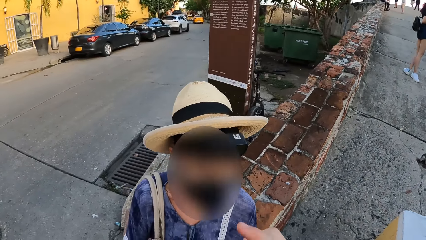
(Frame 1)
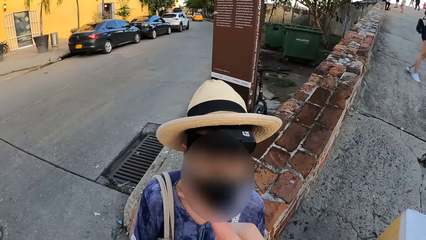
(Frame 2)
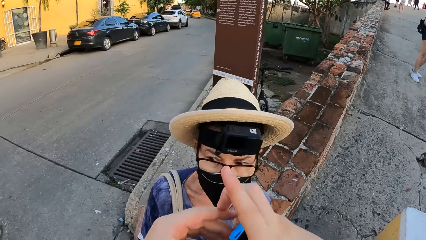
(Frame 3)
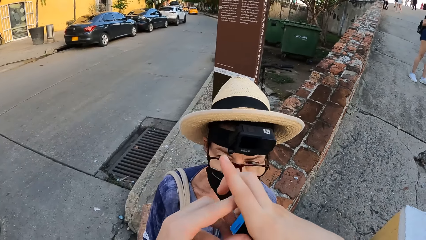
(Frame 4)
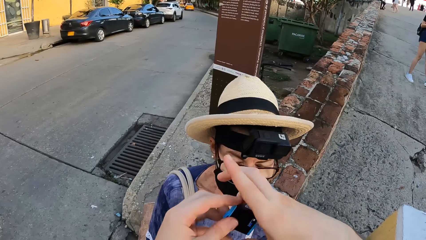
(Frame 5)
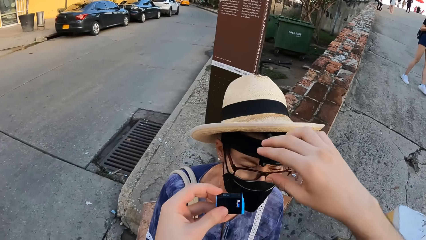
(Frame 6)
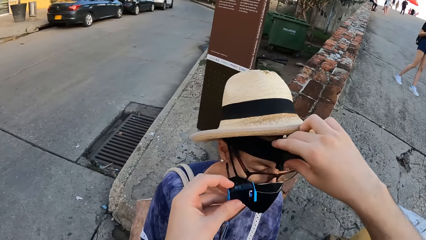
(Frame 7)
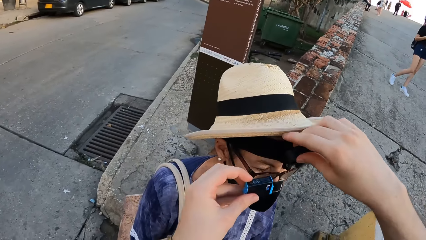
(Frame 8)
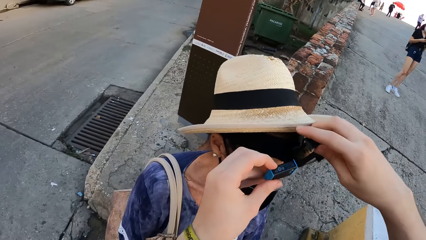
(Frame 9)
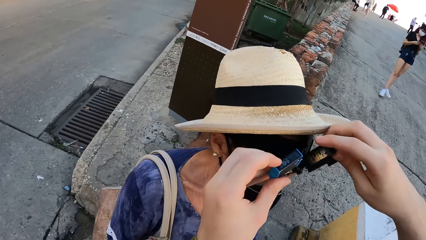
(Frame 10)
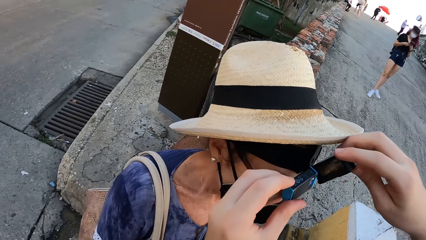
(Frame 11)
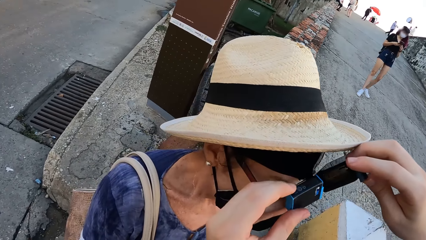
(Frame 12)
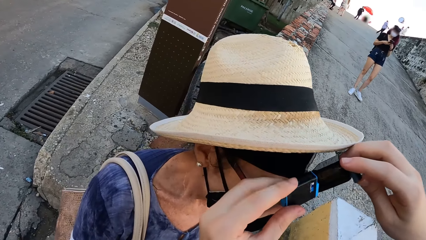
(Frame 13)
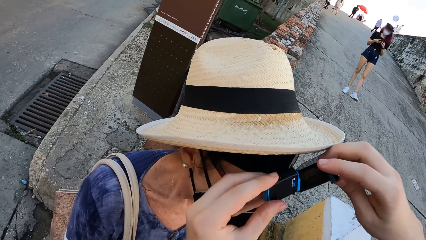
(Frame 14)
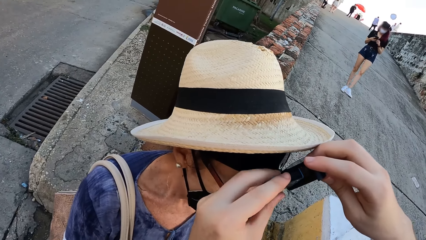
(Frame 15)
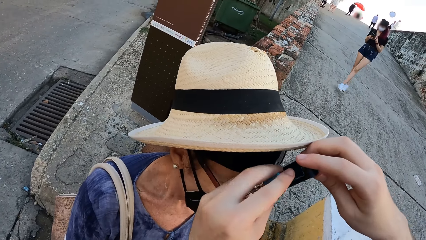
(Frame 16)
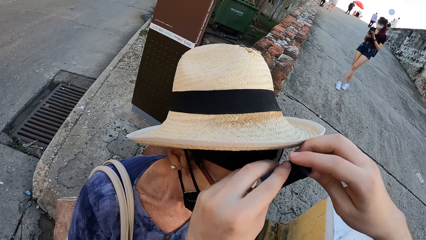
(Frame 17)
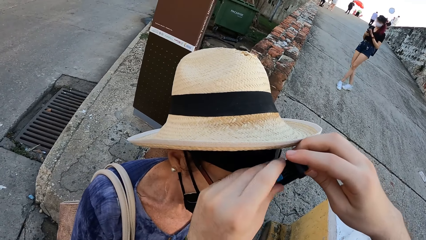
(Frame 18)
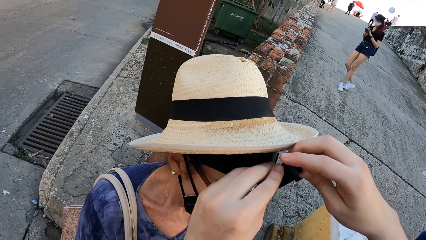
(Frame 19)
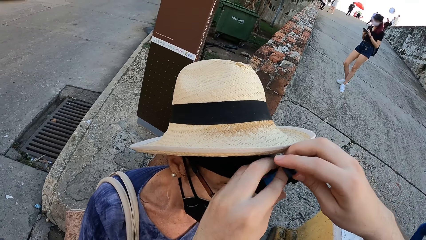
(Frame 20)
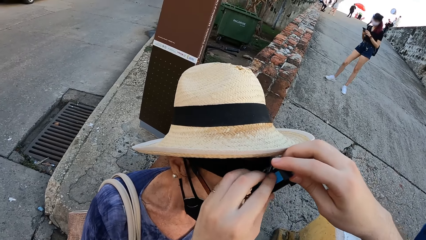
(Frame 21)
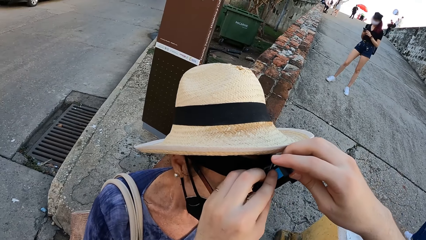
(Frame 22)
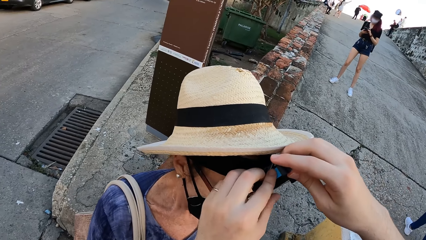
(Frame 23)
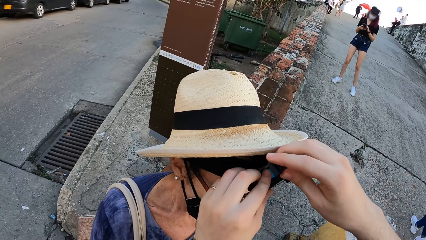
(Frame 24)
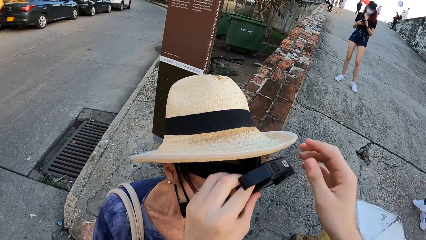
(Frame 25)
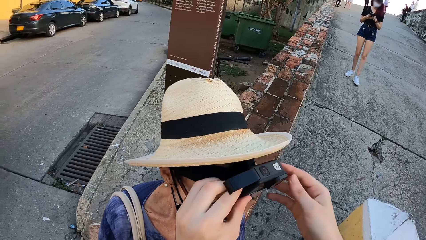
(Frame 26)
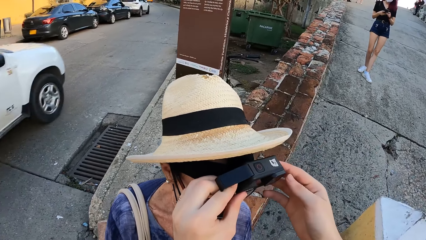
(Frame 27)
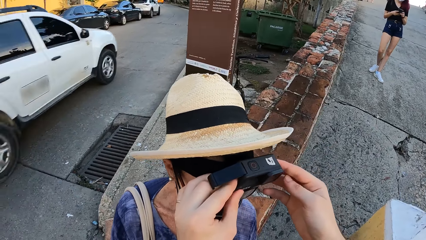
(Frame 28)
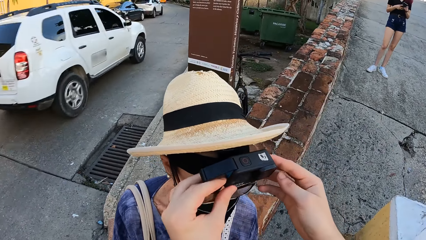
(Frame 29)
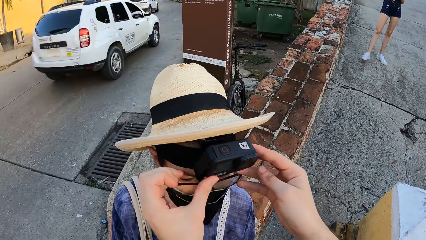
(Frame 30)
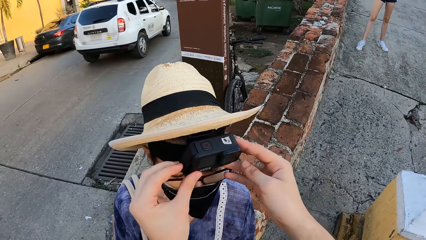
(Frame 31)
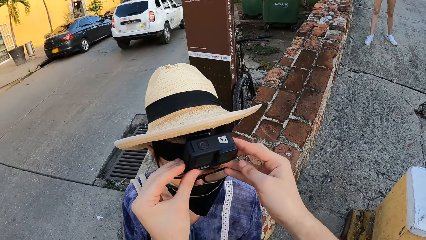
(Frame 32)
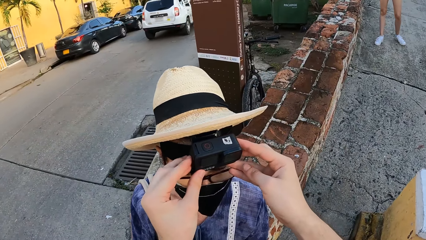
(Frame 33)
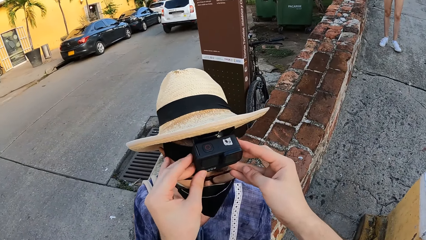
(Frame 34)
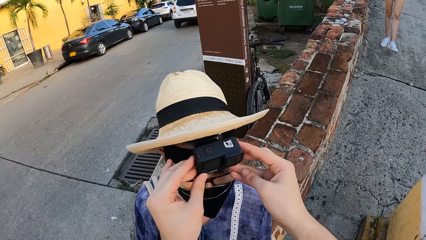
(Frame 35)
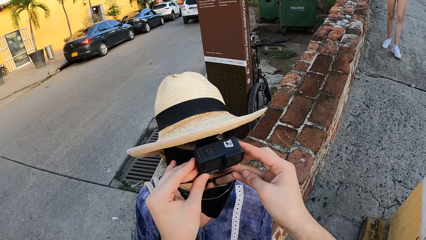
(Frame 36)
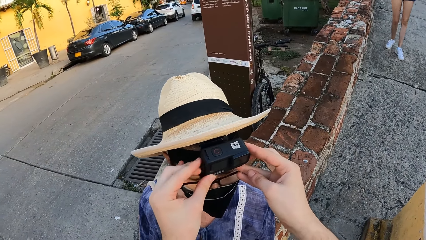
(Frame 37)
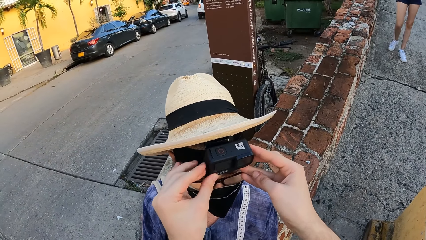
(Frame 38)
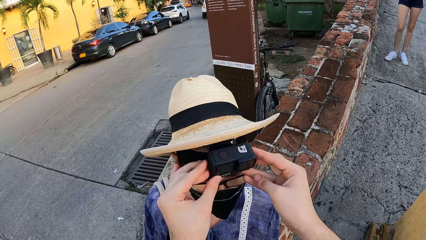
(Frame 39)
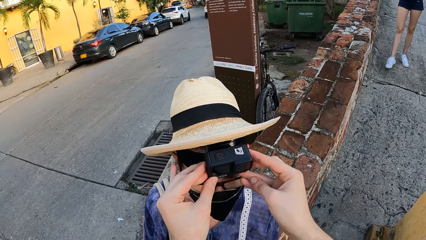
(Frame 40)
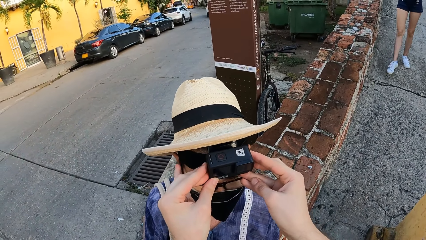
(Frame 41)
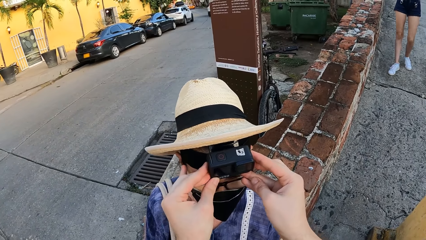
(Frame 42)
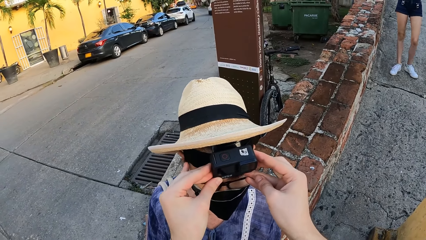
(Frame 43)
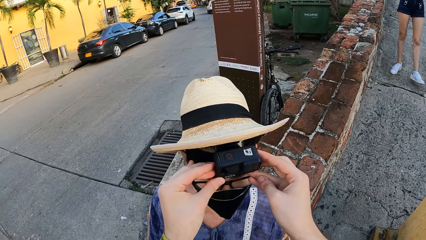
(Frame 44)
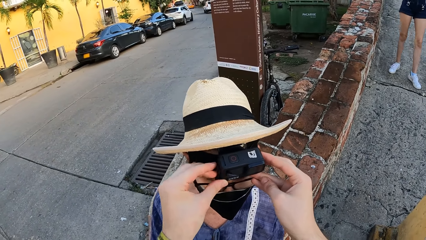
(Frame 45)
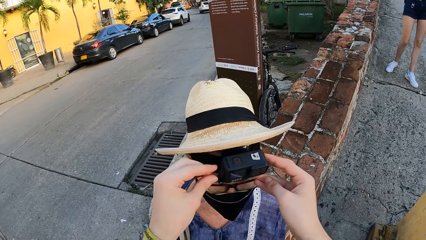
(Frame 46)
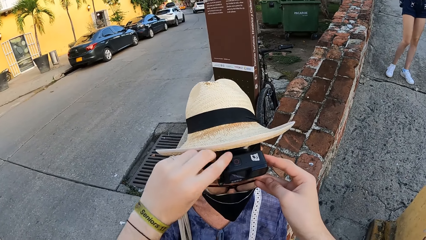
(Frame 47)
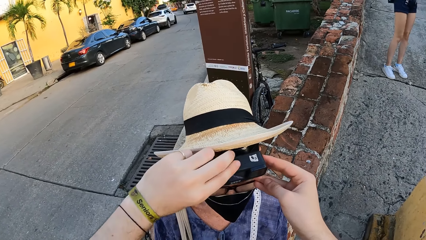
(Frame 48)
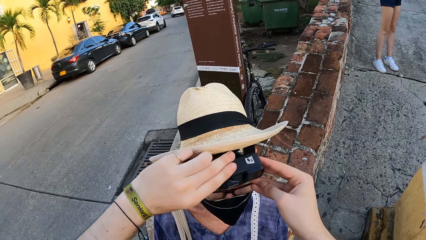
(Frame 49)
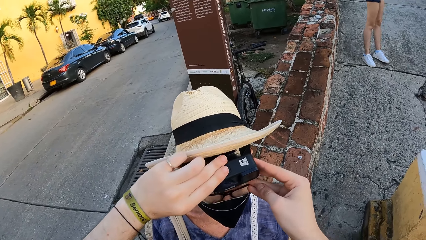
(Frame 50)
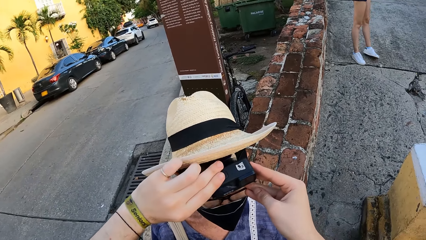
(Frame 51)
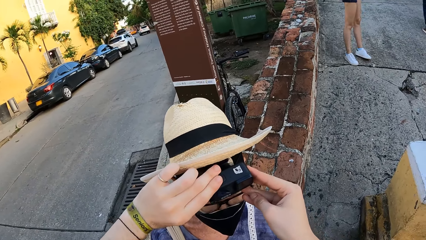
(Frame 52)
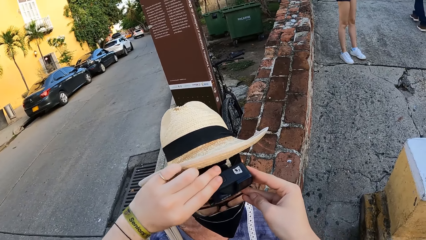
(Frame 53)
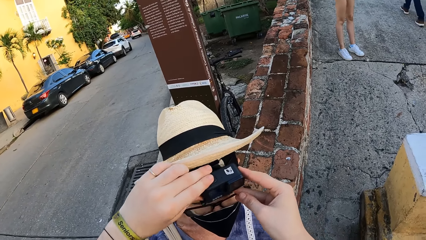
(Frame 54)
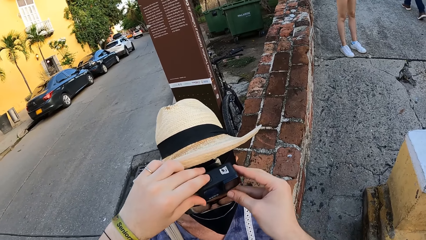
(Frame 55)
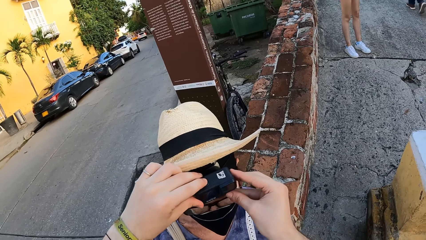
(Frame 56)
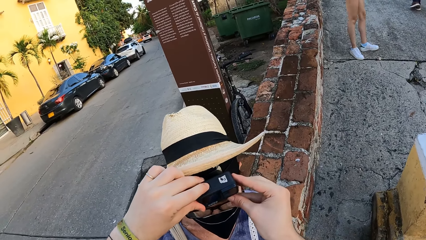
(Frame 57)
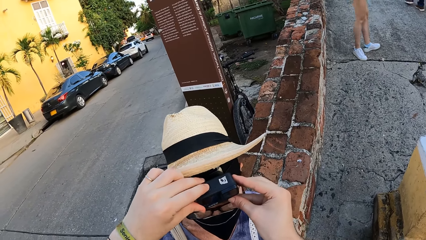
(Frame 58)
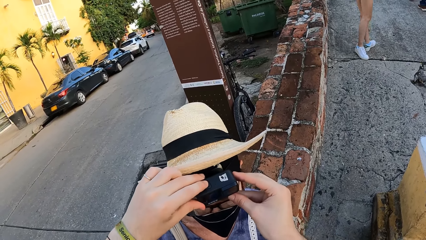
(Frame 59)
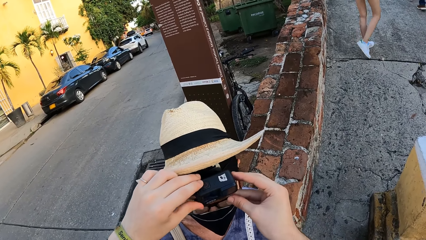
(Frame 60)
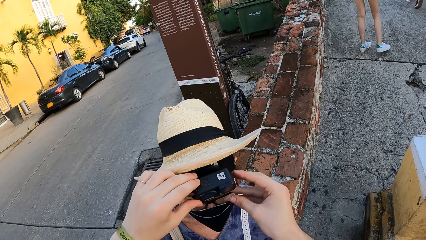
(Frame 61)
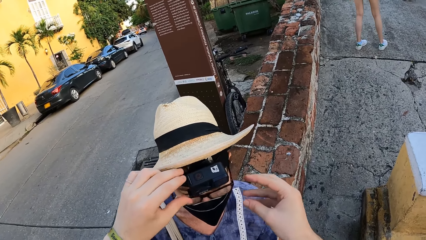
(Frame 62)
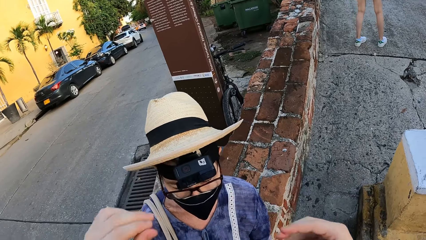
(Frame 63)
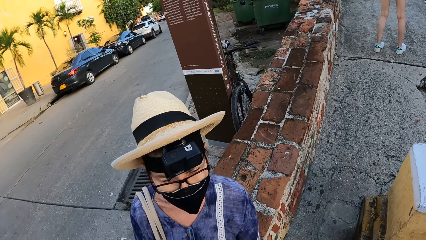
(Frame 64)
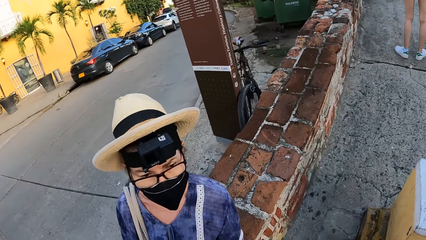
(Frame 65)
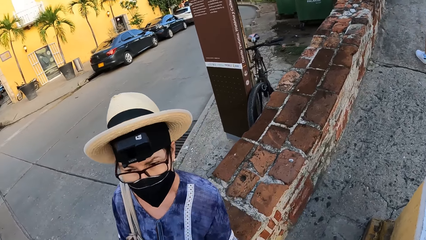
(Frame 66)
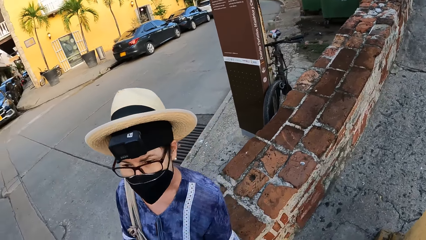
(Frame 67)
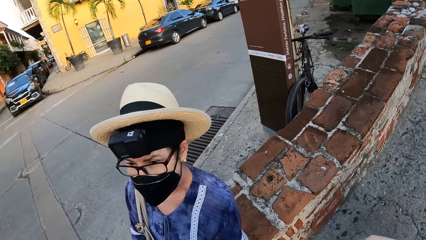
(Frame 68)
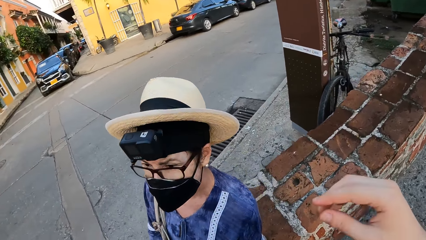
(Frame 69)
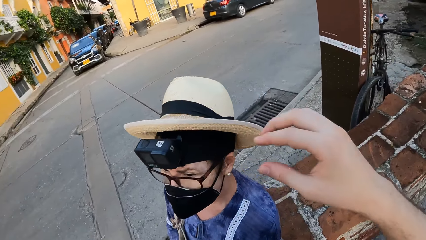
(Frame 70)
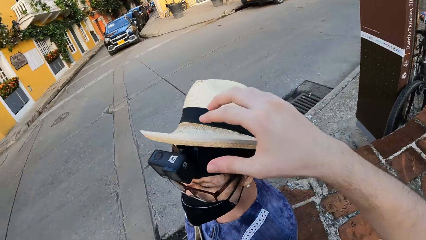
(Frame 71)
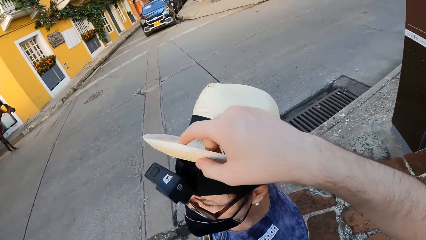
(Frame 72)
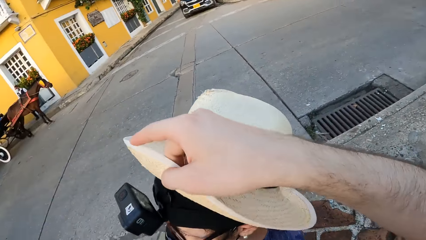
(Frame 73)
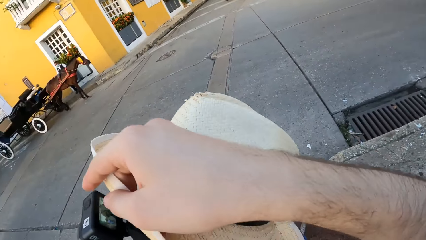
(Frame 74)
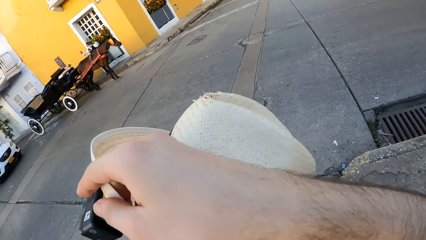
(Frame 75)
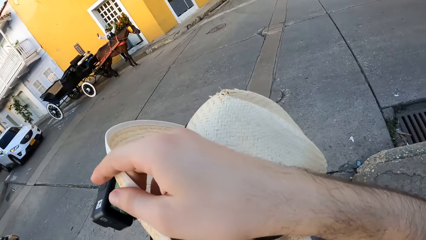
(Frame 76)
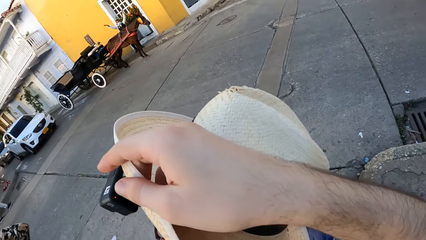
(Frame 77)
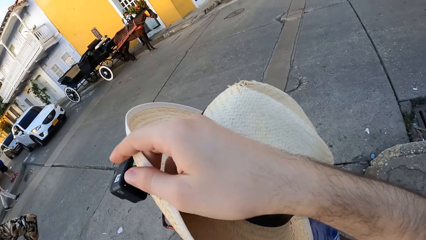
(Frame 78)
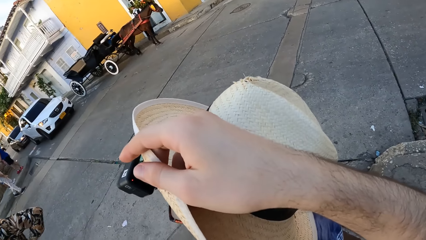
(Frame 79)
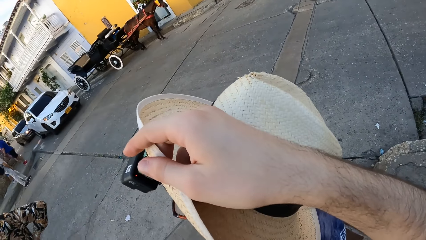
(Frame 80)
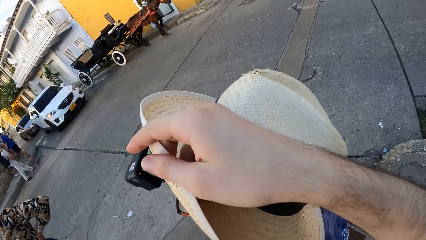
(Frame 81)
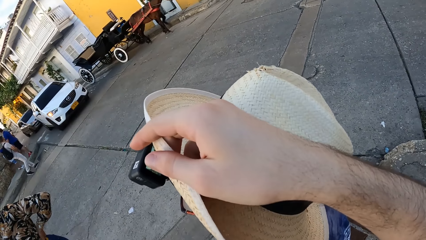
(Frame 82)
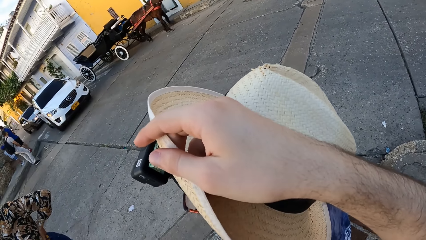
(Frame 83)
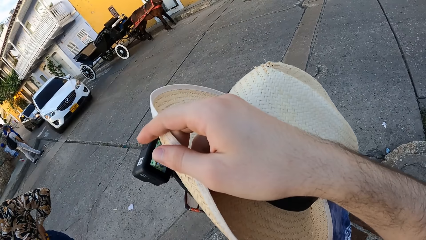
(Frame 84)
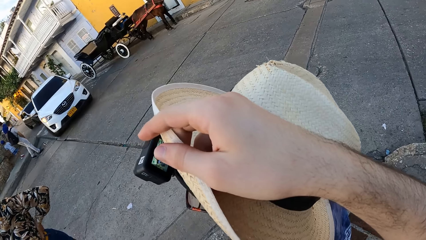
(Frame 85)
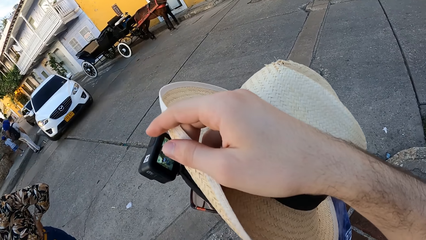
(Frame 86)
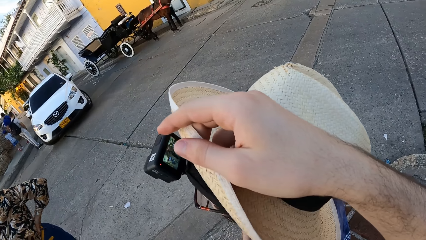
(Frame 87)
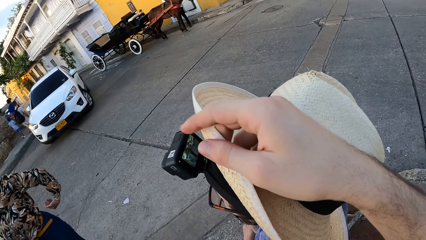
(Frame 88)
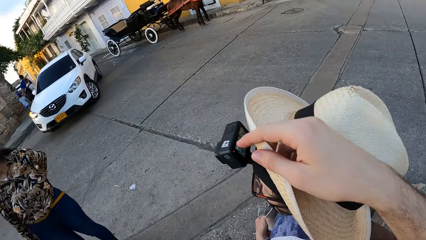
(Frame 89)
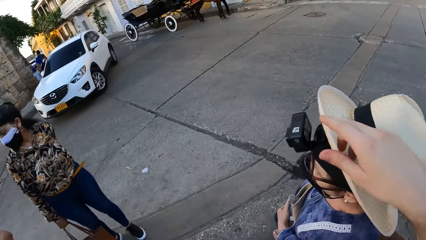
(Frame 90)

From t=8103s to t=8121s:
The camera wearer passes the camera battery from her right hand to her left hand. She touches the camera on the woman's head with her right hand. She inserts the battery in the camera on the woman's head with her left hand. Another woman holds a phone with both hands. The other woman scrolls the phone. A white car drives past the camera wearer on the road. The camera wearer closes the battery lid of the camera on the woman's head with her left hand. The other woman walks. The camera wearer removes both hands from the camera on the woman's head. She holds a hat on the woman's head with his right hand. She operates the woman's camera.
